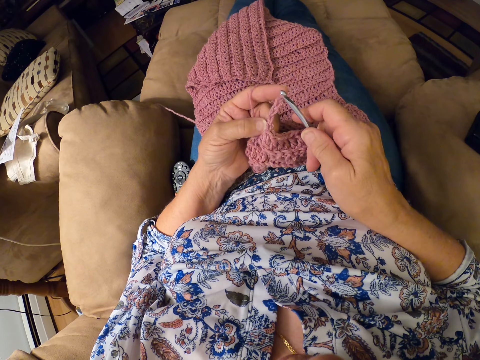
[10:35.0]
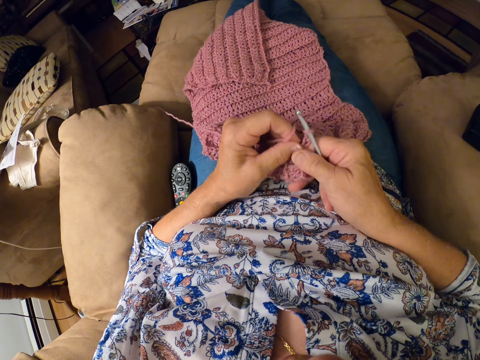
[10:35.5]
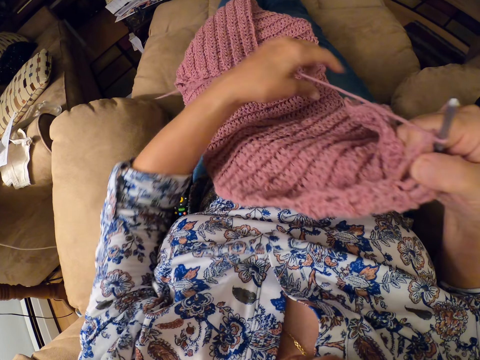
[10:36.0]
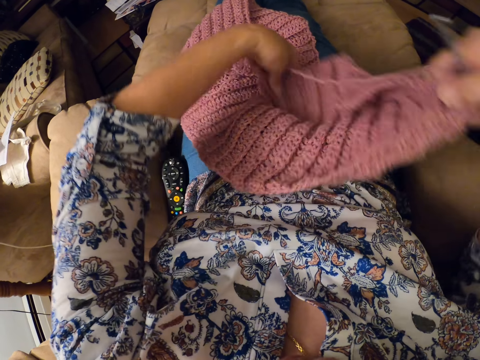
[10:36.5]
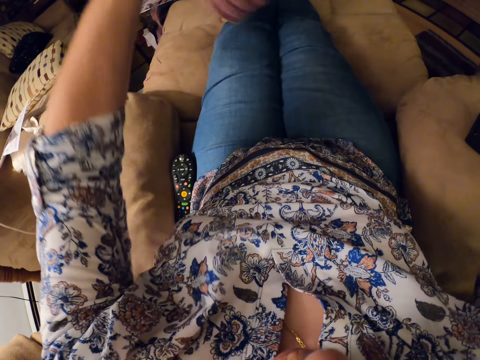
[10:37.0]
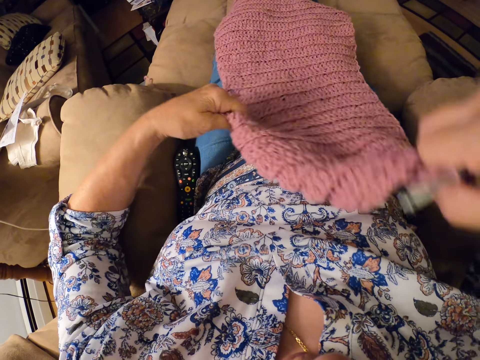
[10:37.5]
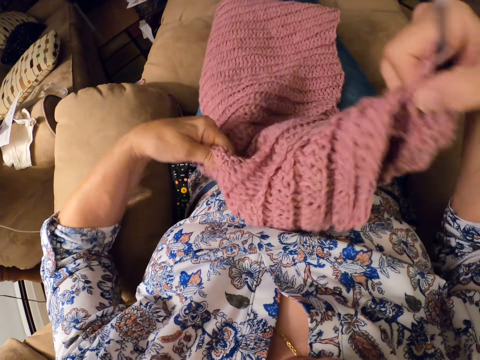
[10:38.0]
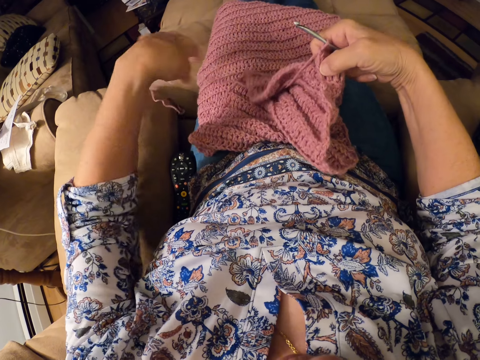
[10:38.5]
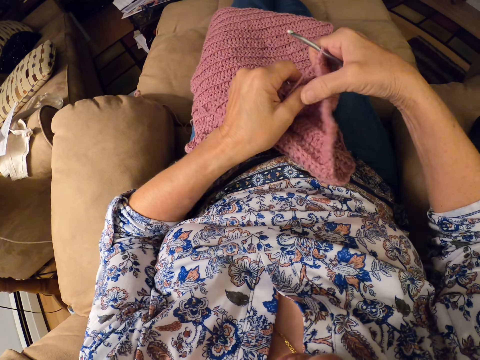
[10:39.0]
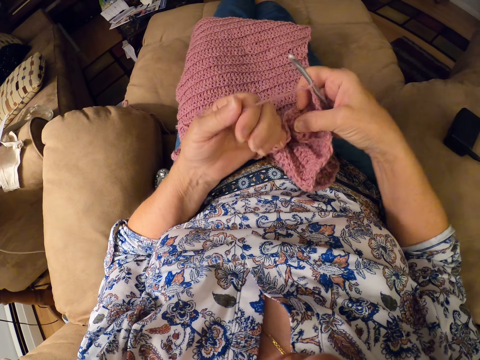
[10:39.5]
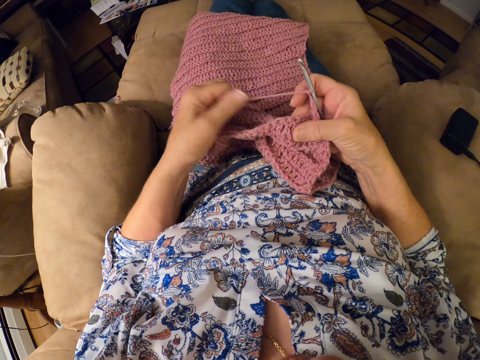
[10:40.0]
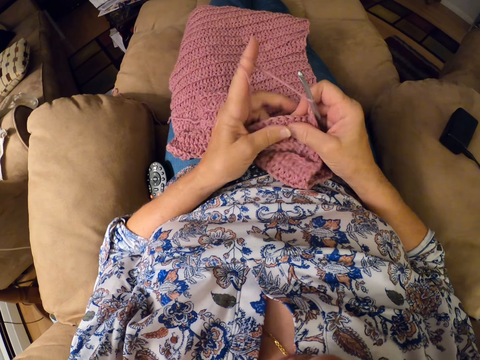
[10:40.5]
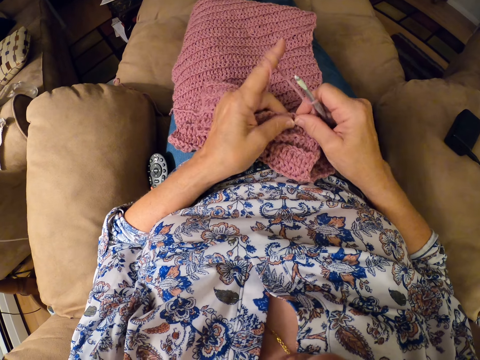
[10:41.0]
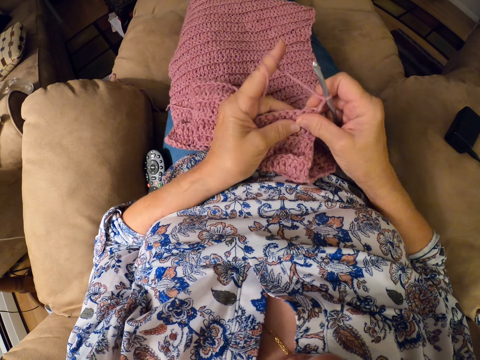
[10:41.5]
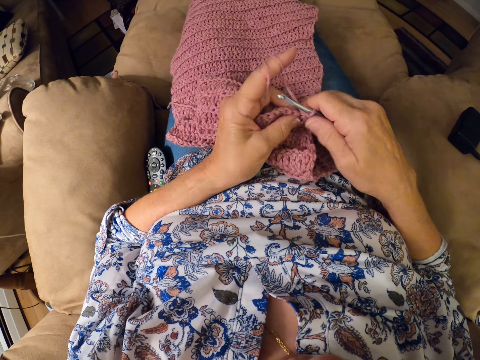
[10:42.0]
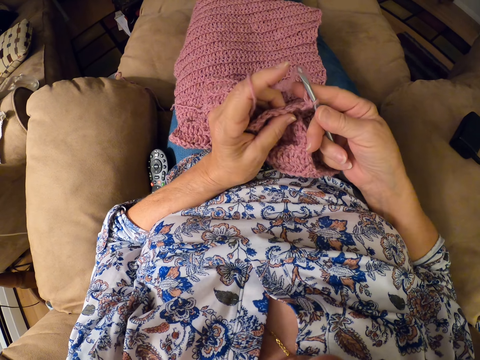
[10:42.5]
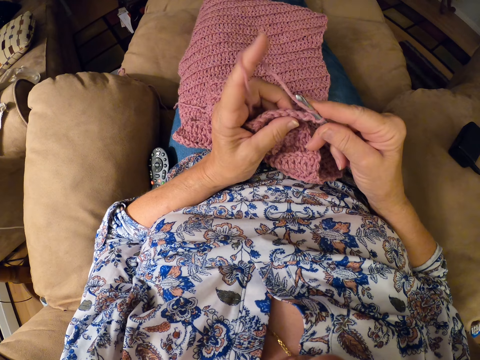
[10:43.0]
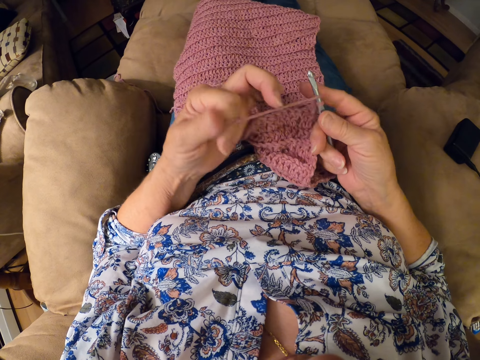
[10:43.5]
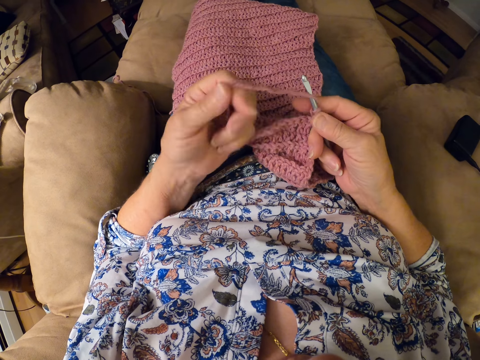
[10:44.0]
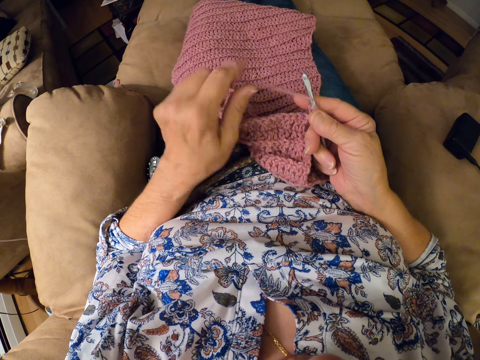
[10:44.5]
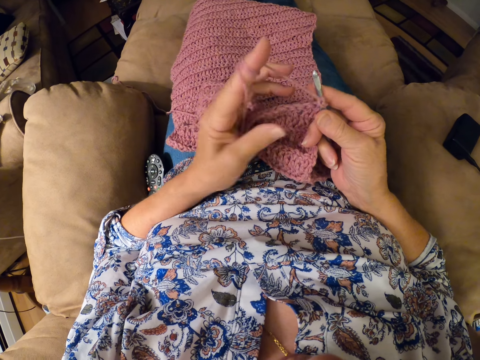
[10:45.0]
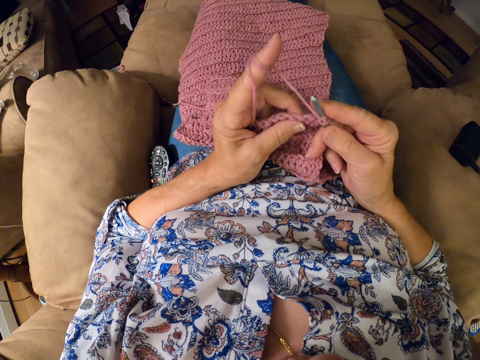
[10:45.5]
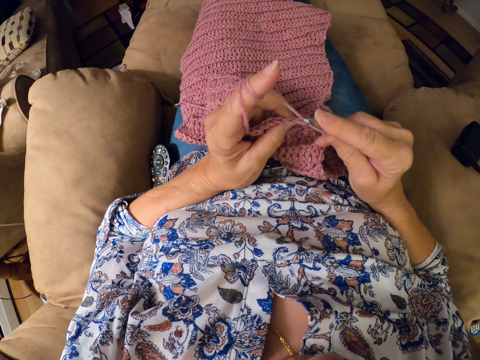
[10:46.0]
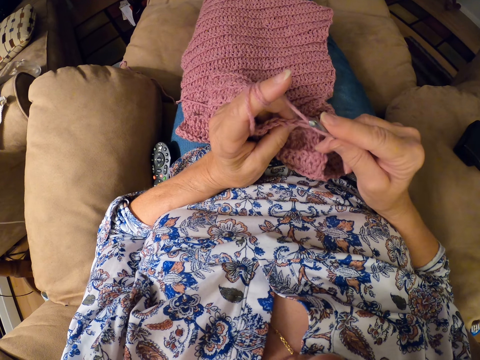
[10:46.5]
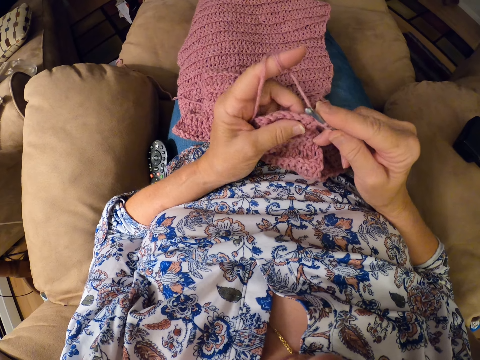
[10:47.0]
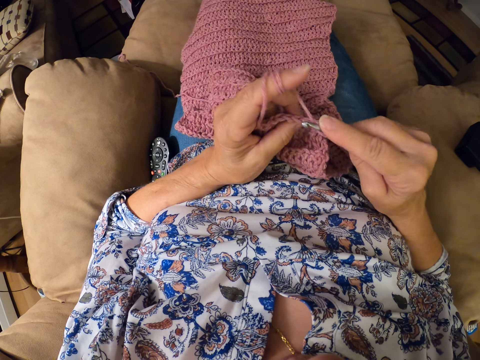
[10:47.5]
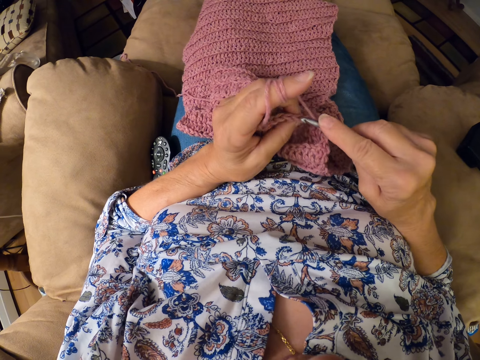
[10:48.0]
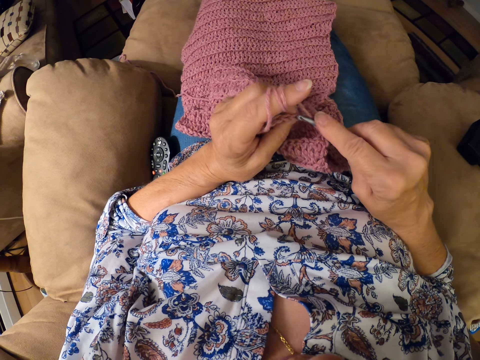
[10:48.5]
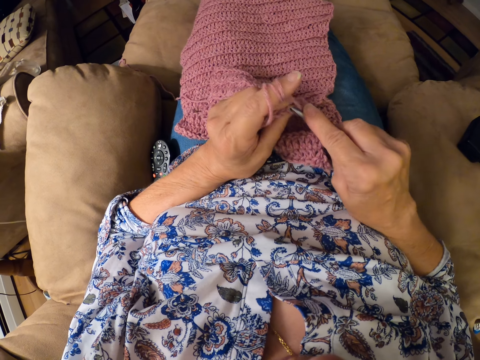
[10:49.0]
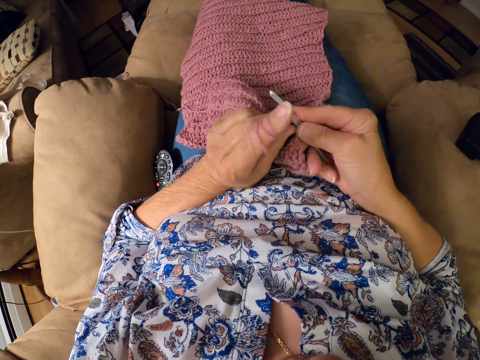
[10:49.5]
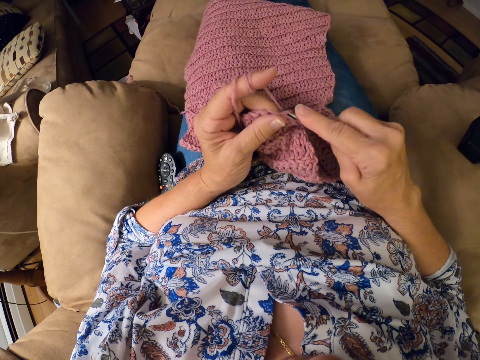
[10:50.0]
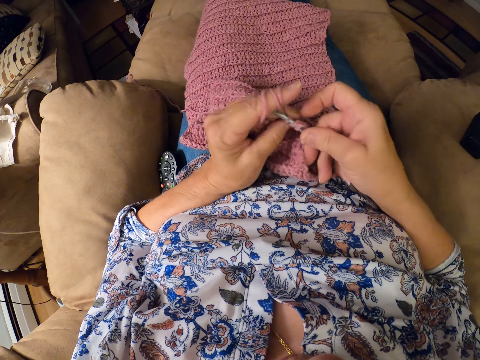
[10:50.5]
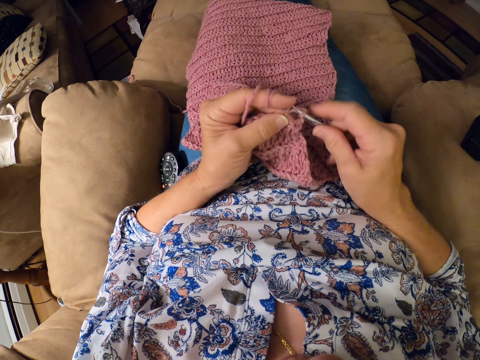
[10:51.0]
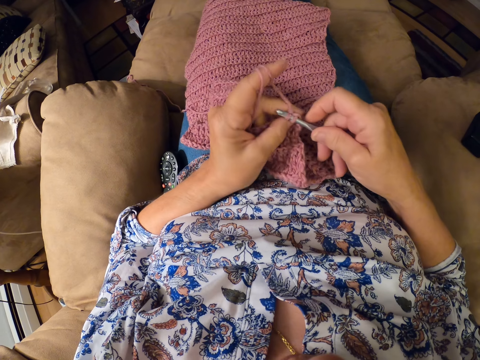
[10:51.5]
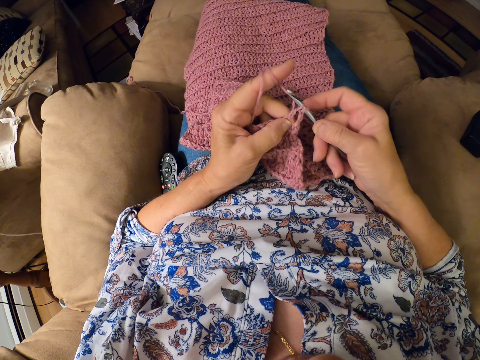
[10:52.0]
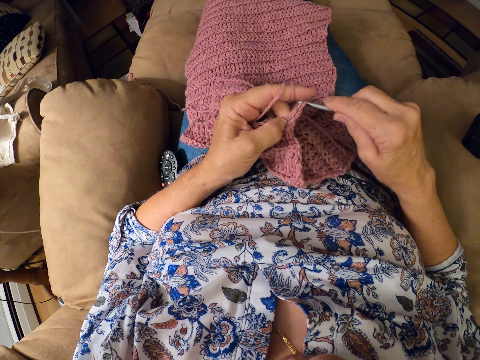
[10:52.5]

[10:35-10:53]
The camera wearer raises the yarn briefly with both hands. She turns the piece of cloth over. She lowers the yarn to her lap. She twirls thread around her left index finger. She crochets the yarn with the crochet hook in her right hand. She twirls the thread around her left index finger. She crochets the yarn with the crochet hook in her right hand, to the piece of cloth.

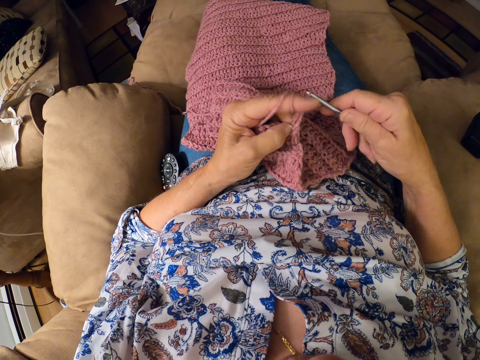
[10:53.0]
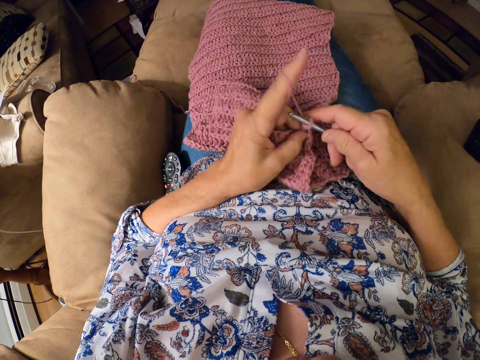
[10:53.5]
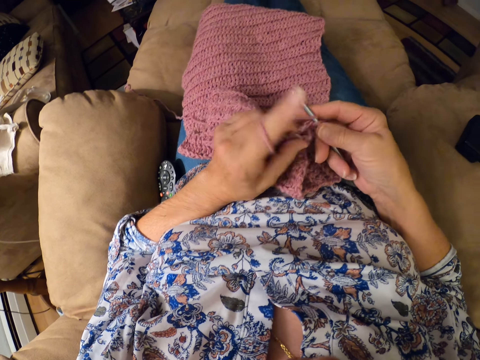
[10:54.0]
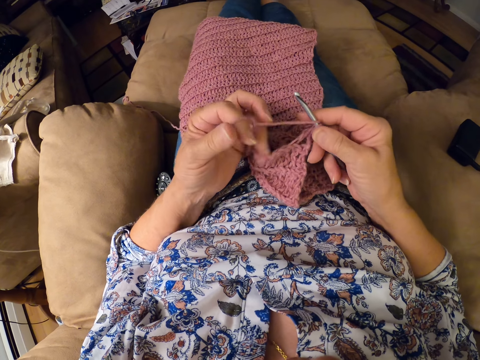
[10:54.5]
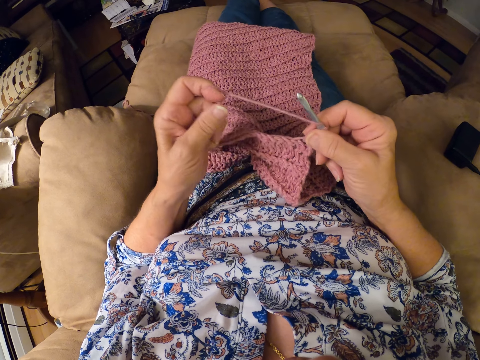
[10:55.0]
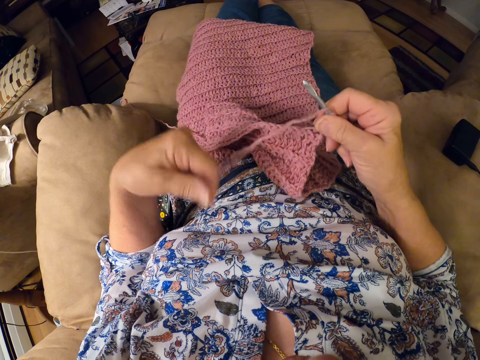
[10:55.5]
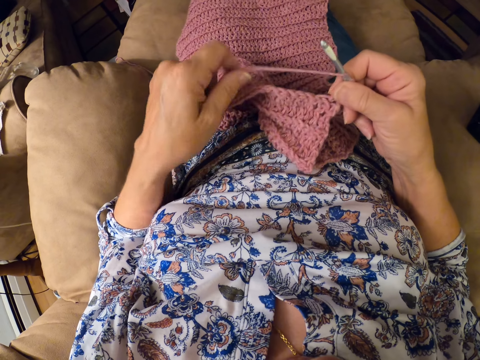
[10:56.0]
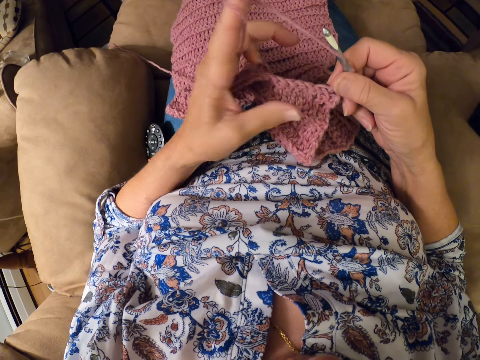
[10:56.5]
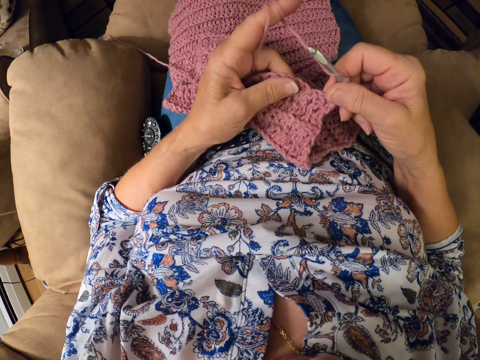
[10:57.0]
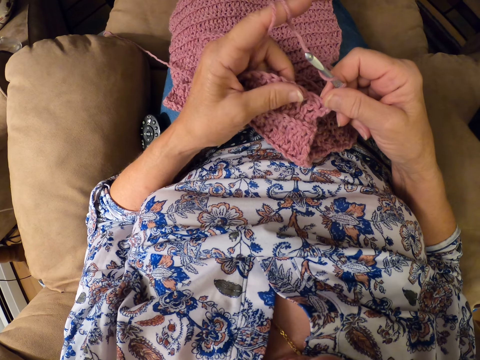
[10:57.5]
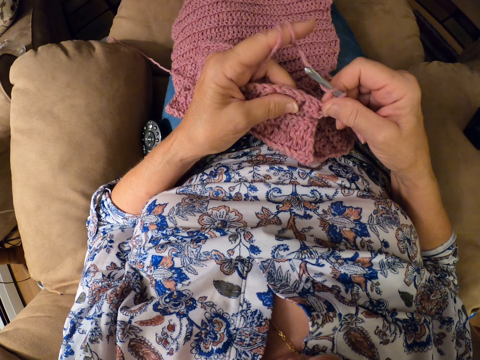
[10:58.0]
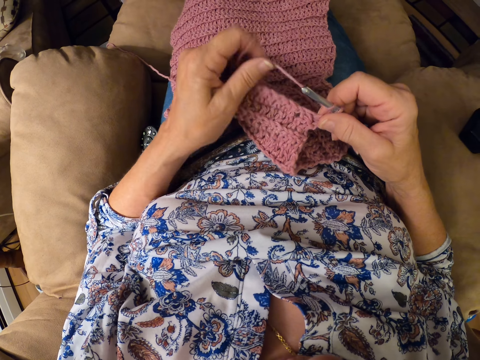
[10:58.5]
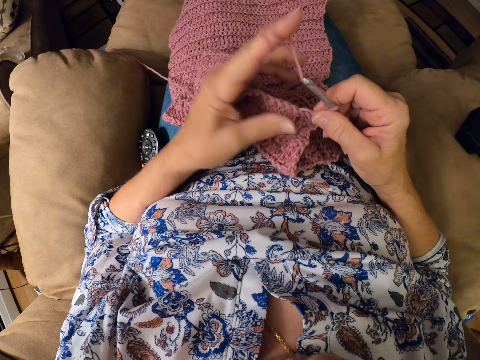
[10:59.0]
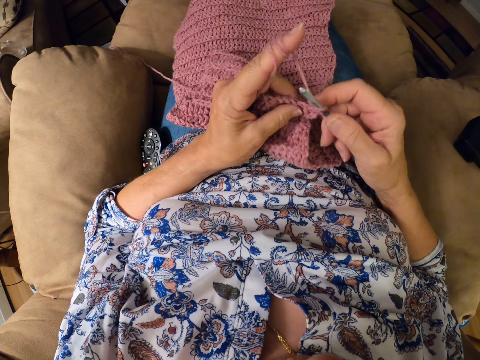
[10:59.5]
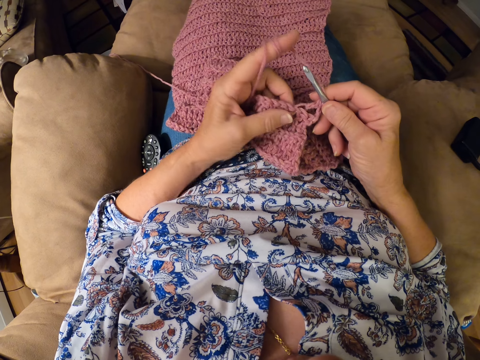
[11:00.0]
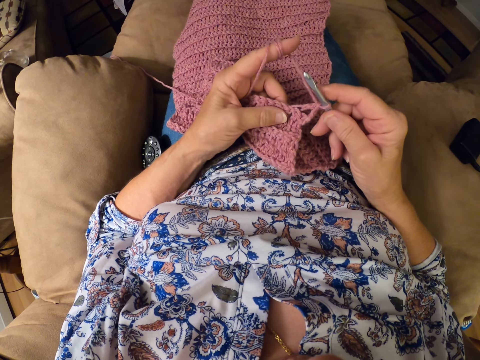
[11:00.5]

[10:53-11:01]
The camera wearer untwirls the thread from her left index finger. She twirls the thread around her left index finger. She crochets the yarn with the crochet hook in her right hand, to the piece of cloth.
